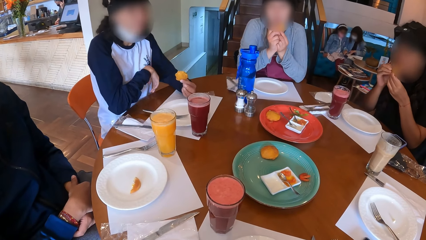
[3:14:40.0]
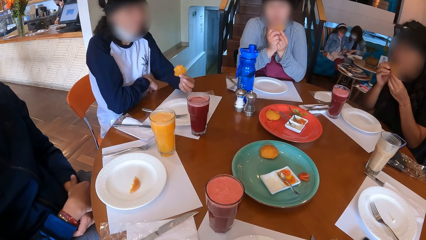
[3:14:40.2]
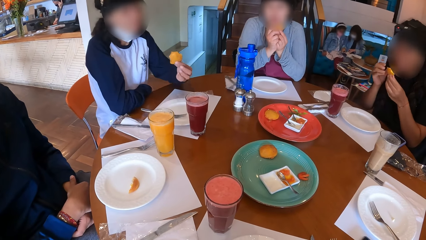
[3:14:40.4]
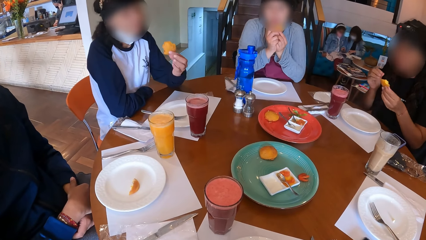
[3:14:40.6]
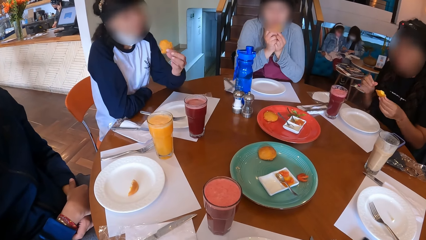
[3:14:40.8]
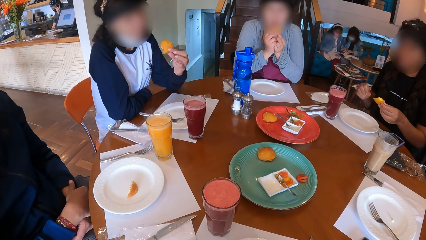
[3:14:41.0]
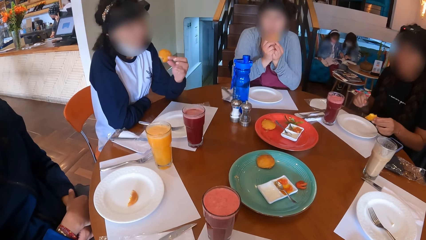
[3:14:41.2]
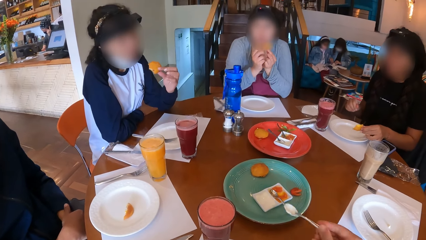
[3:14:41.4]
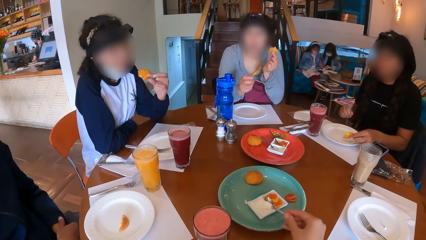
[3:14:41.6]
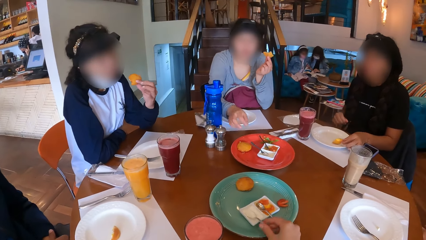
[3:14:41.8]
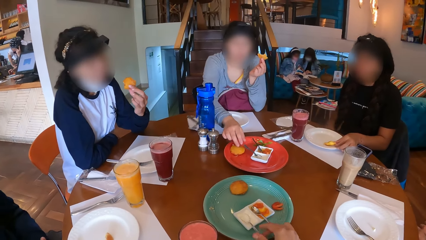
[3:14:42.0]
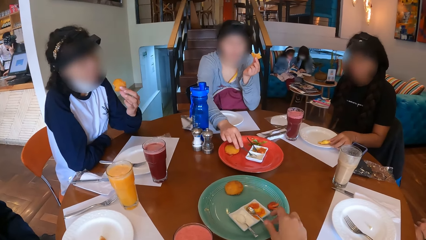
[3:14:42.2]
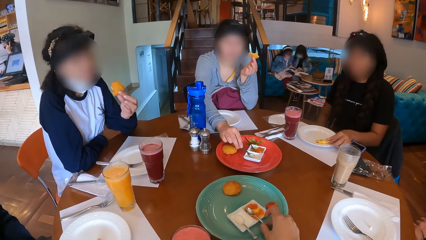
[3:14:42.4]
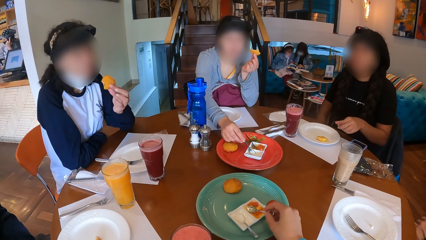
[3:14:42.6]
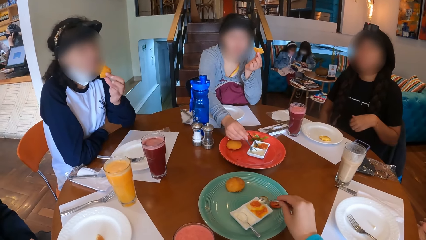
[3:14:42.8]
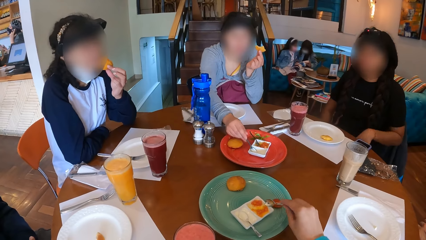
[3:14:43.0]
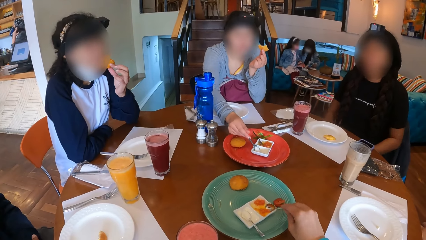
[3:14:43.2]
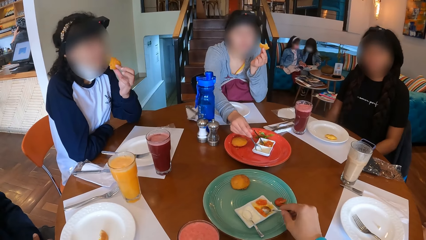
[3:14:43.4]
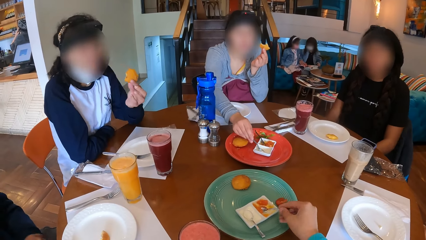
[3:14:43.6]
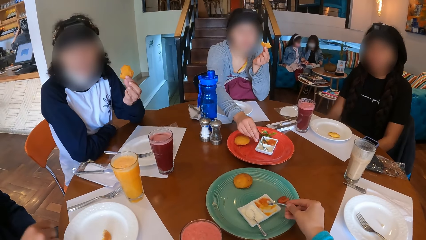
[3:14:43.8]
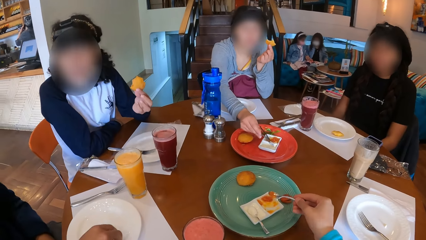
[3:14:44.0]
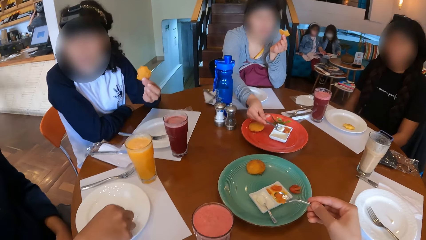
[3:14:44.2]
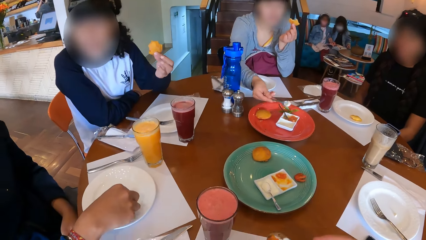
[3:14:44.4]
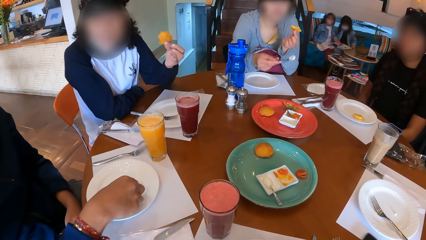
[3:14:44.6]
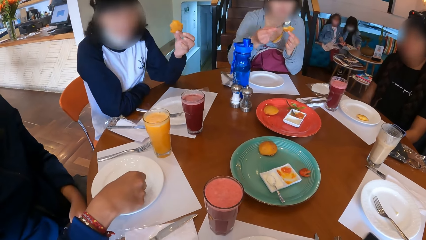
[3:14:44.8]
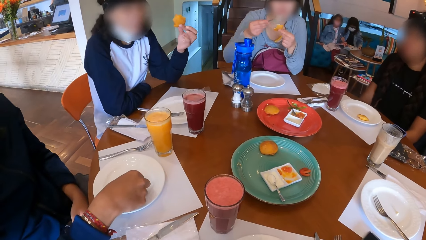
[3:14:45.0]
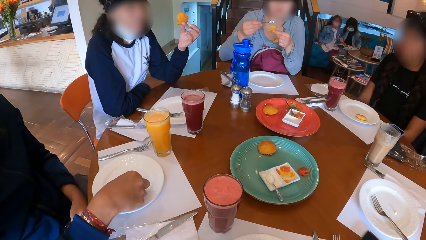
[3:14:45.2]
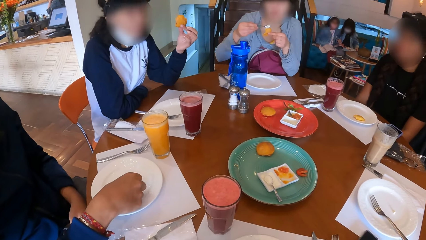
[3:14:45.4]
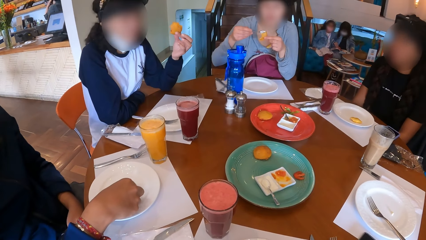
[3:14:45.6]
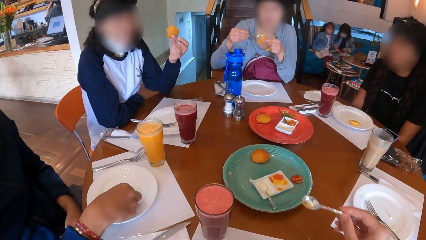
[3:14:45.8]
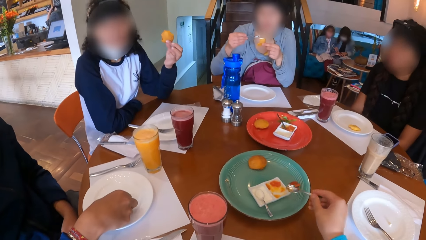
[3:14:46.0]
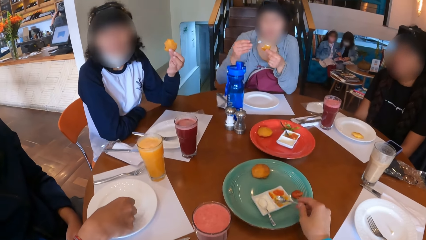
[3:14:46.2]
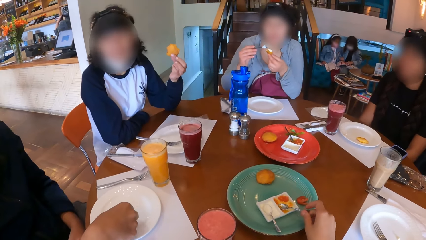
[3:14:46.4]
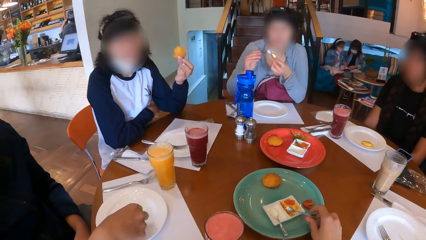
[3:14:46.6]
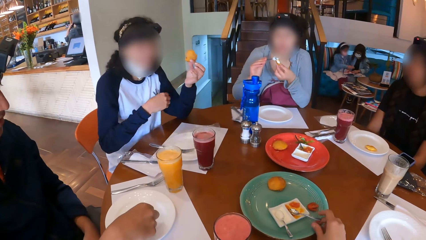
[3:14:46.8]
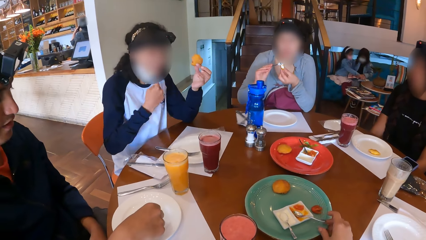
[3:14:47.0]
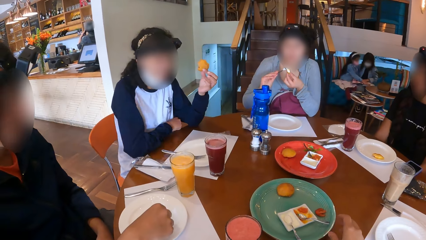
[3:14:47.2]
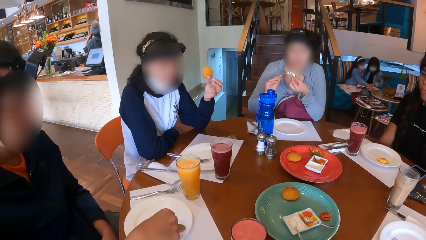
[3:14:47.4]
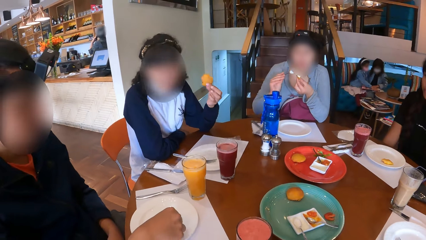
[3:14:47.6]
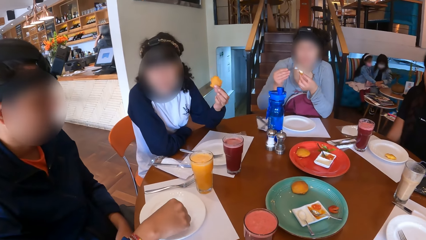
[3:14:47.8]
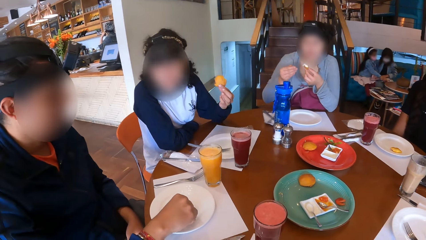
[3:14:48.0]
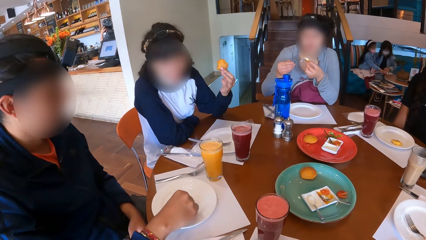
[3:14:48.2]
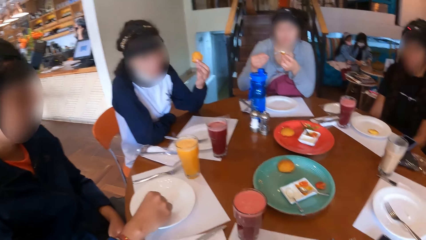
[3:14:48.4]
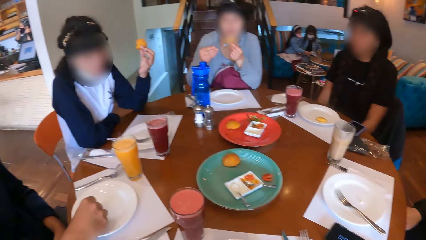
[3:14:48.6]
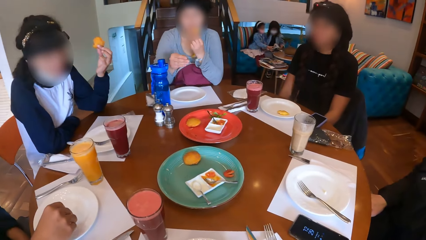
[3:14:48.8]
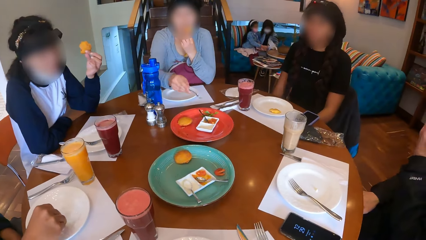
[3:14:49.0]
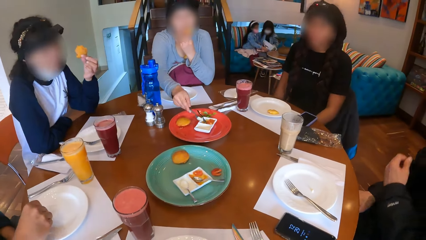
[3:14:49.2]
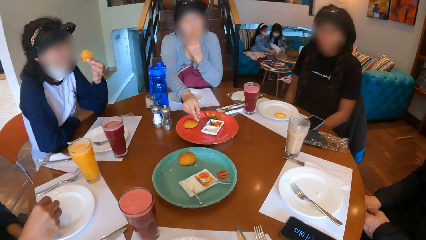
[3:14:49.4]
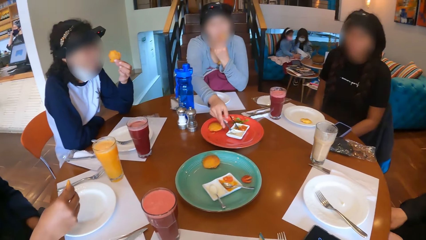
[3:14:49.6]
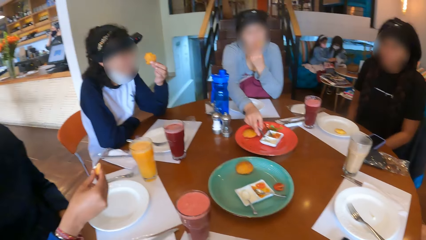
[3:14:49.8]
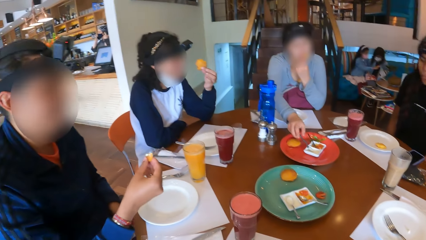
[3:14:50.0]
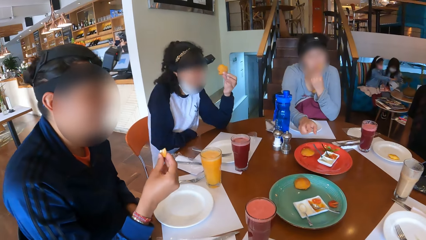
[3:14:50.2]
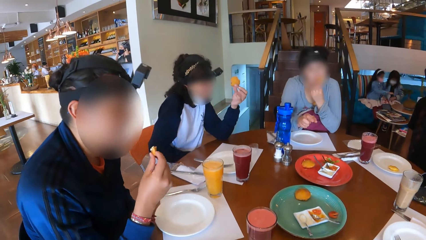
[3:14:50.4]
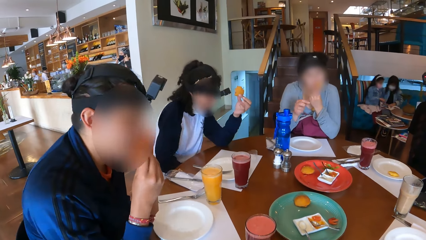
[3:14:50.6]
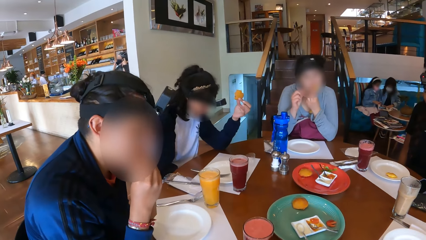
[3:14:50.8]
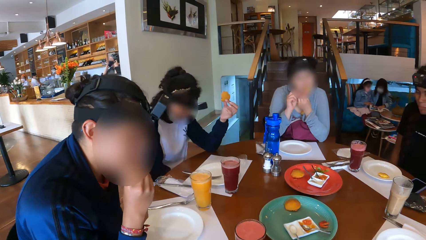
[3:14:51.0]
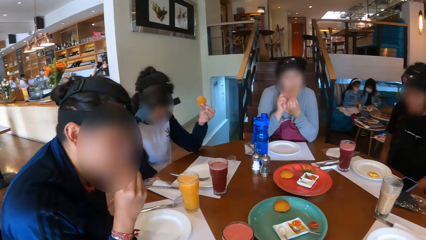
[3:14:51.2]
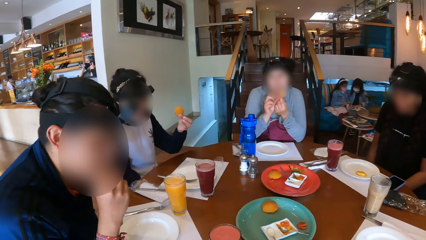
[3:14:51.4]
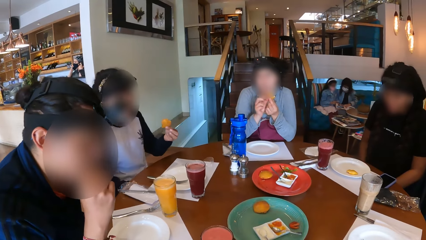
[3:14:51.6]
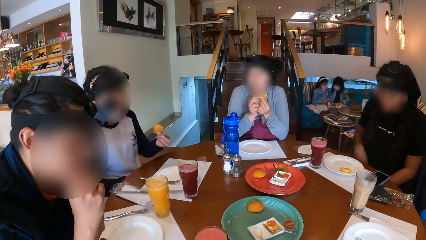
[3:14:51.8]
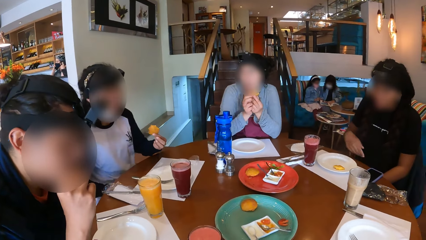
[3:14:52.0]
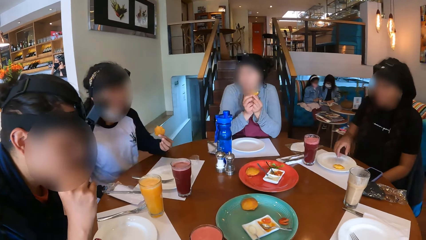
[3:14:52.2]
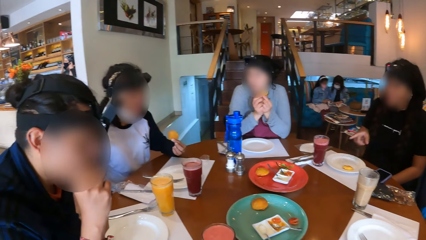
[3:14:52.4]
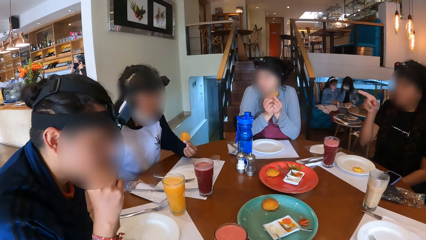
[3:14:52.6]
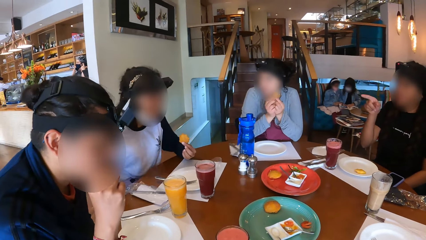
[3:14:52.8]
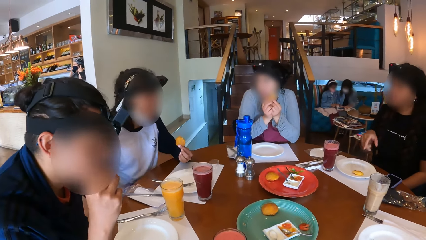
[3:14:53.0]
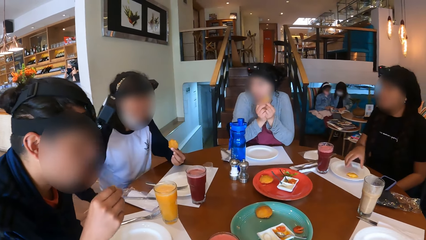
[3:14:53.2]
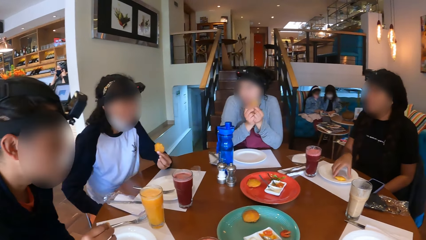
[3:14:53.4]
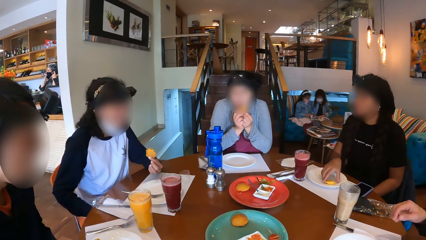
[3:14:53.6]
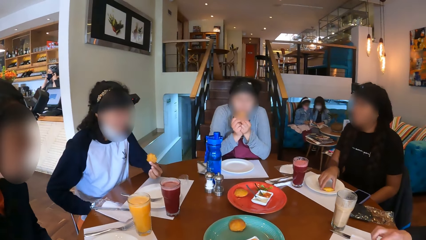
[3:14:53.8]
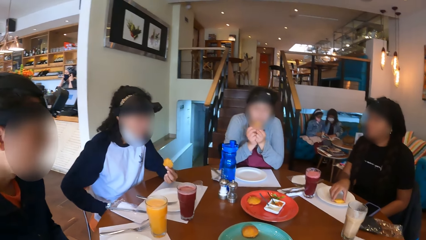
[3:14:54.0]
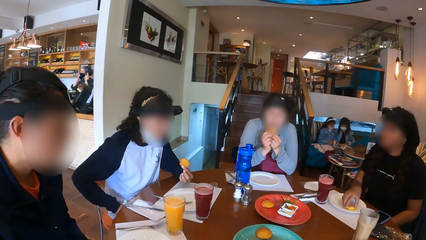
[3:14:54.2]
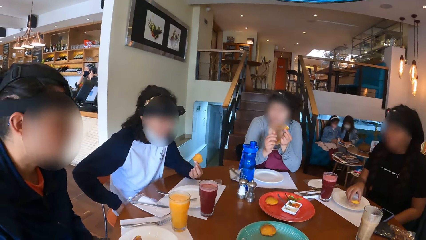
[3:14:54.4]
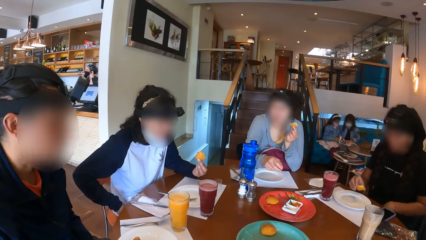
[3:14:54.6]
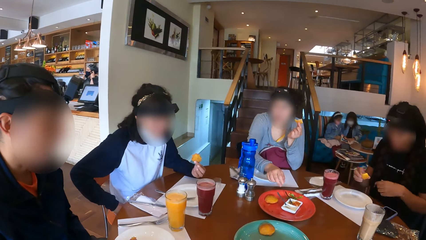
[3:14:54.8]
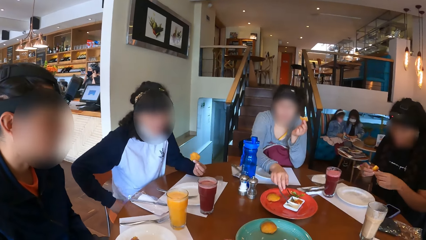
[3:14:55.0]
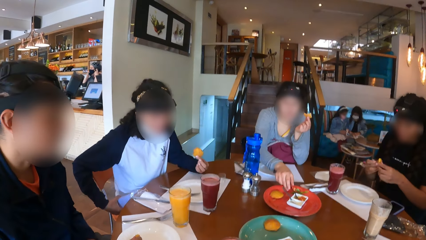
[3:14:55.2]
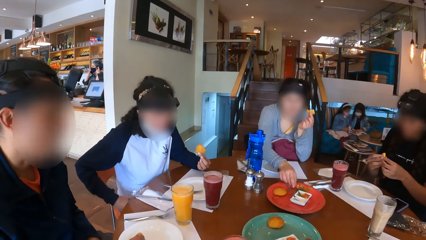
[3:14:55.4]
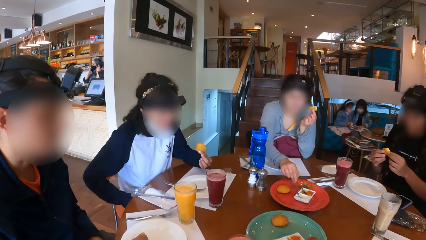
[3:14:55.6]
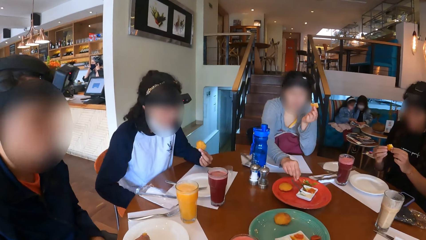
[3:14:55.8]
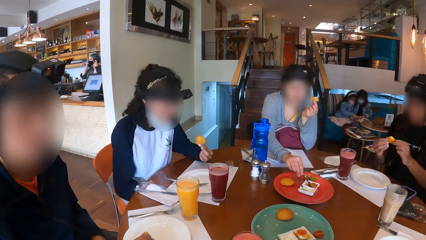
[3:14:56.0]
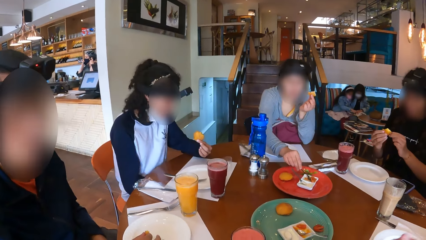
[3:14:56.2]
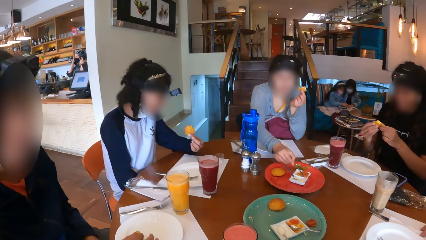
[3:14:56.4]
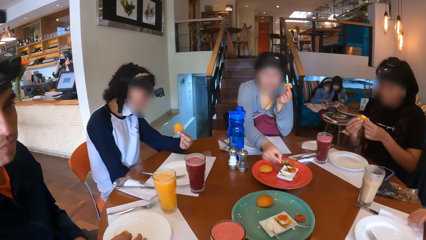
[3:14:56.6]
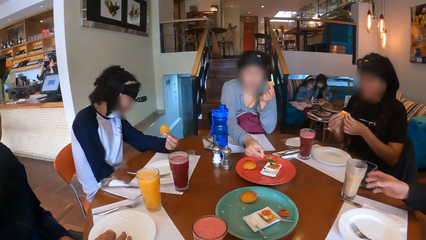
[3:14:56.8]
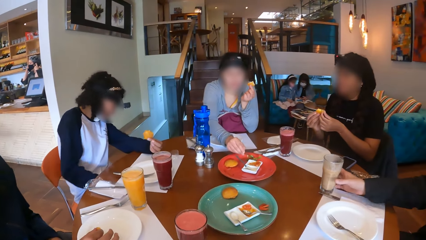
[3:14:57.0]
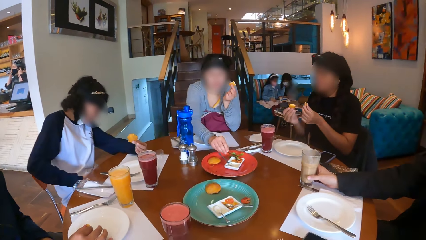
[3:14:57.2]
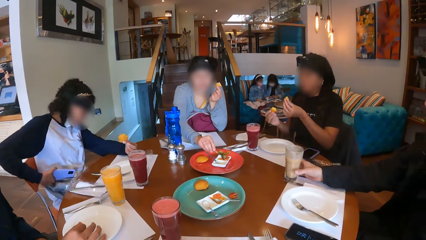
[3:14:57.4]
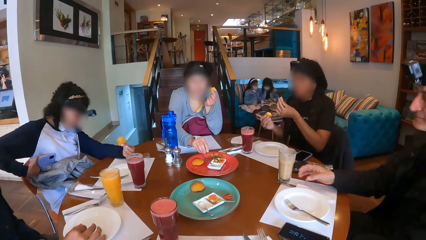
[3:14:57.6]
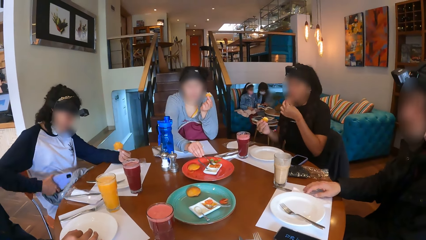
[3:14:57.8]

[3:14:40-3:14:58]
The camera wearer drops the spoon on the ice cream plate with his right hand. A woman drops the doughnut on the plate with her left hand. Another woman picks the spoon from the ice cream plate with her right hand. The camera wearer picks the spoon from the sauce plate with his right hand. The second woman scoops ice cream from the ice cream plate with the spoon in her right hand. The camera wearer scoops sauce from the sauce plate with the spoon in his right hand. The second woman puts the ice cream on the doughnut with the spoon in her right hand. The camera wearer drops the spoon on the sauce plate with his right hand. A third woman interacts with the camera wearer. The second woman drops the spoon on the ice cream plate with her right hand. A man eats a snack. The first woman interacts with the third woman. The first woman picks the doughnut from the plate with her right hand. The second woman picks the spoon from the sauce plate with her right hand. She scoops the sauce from the sauce plate with the spoon in her right hand. Another man holds the cup on the table with his right hand.
